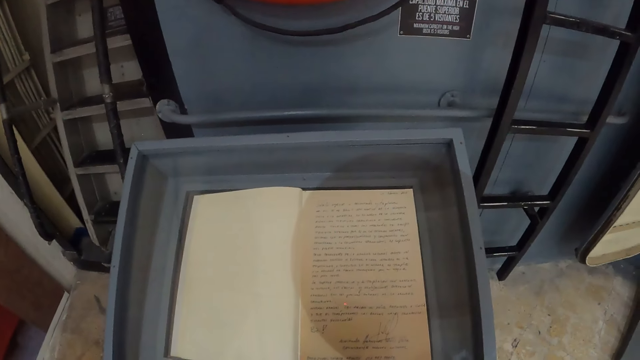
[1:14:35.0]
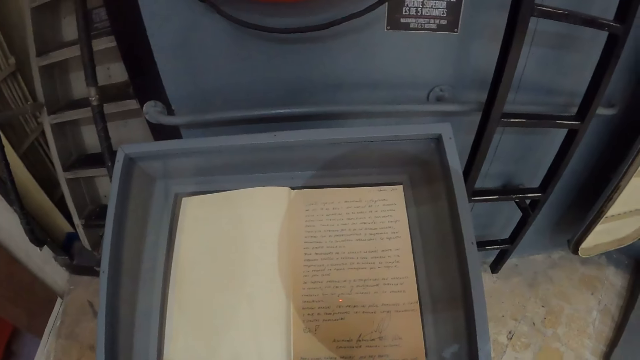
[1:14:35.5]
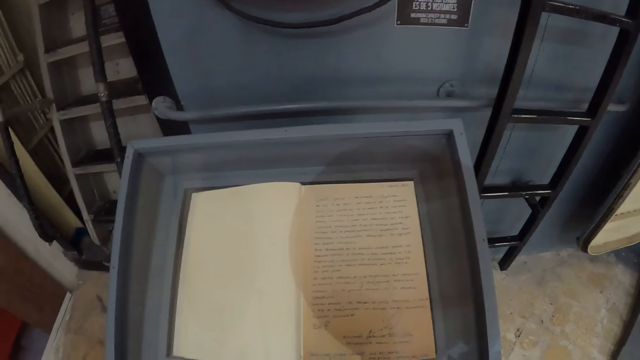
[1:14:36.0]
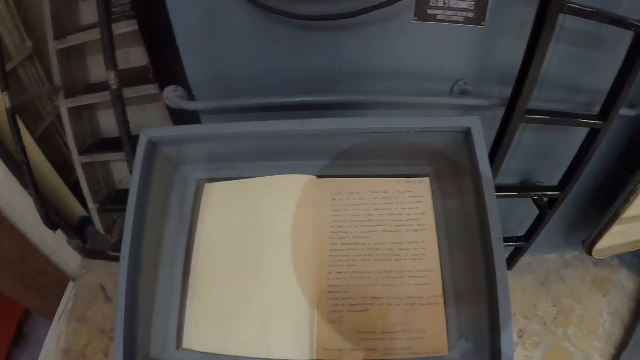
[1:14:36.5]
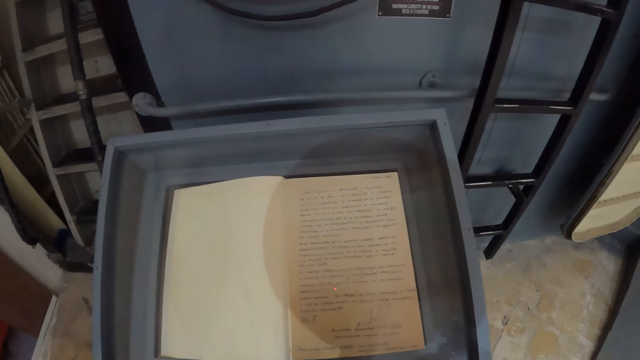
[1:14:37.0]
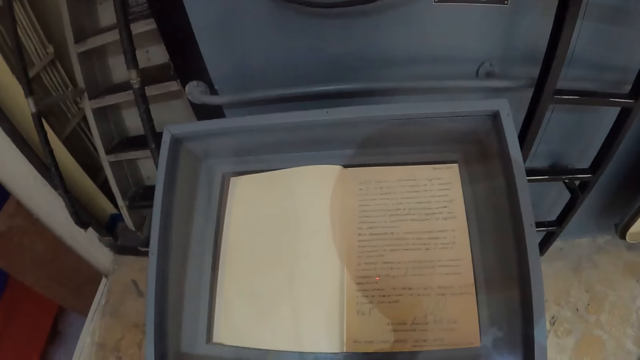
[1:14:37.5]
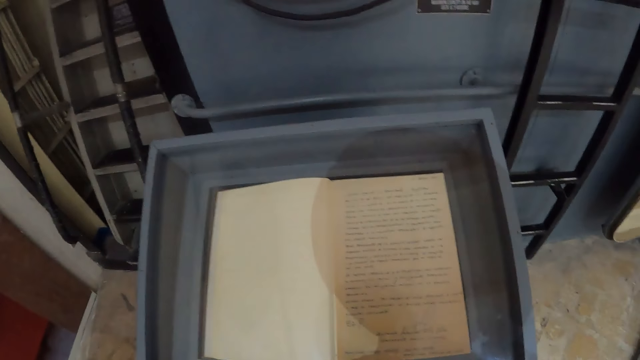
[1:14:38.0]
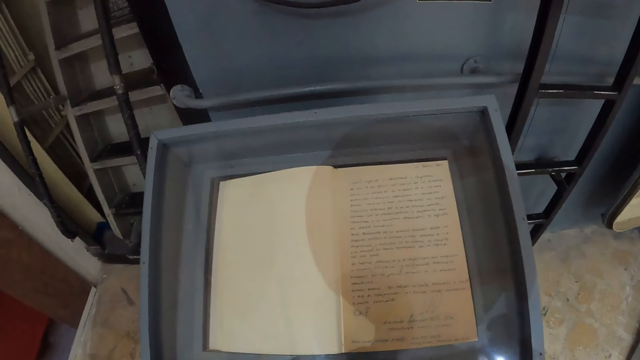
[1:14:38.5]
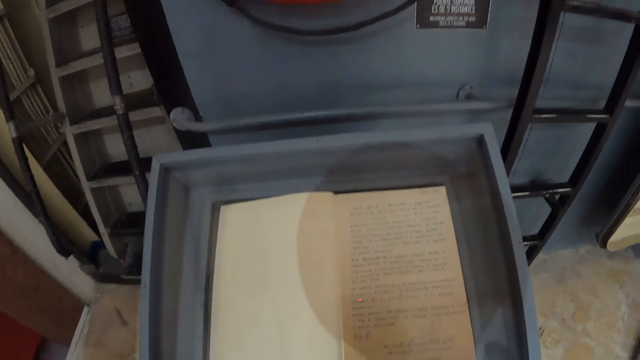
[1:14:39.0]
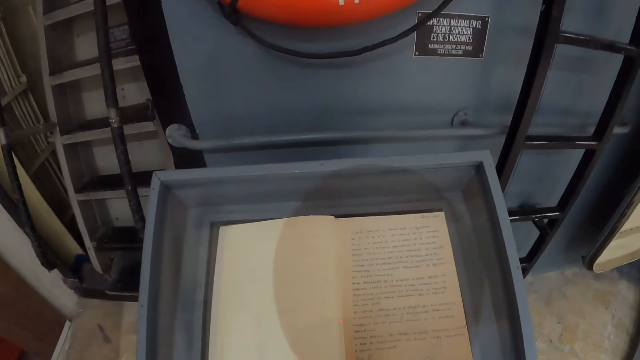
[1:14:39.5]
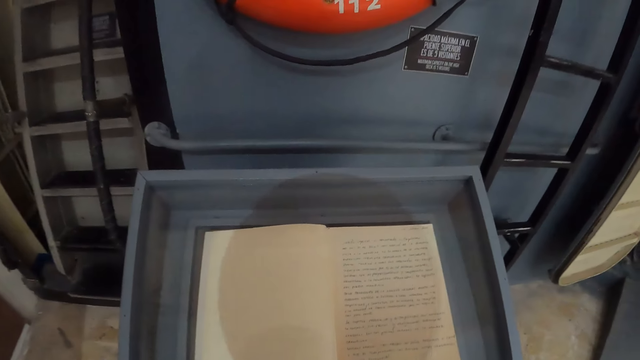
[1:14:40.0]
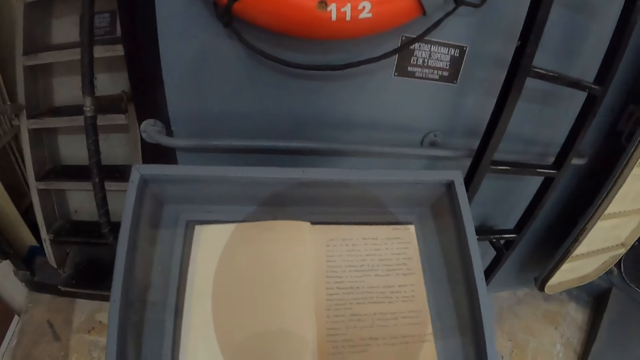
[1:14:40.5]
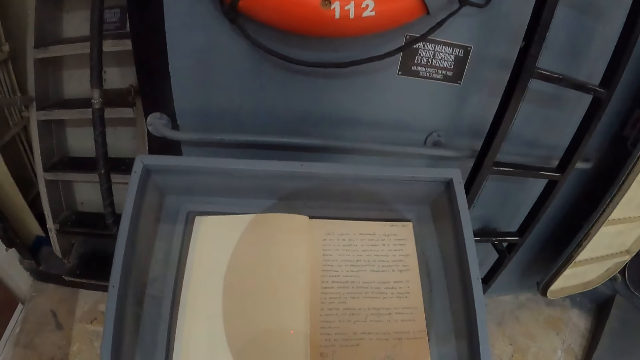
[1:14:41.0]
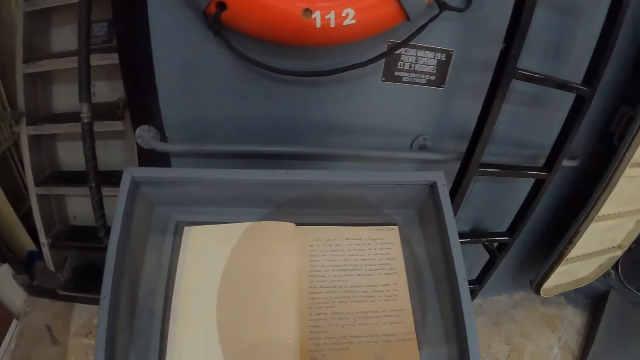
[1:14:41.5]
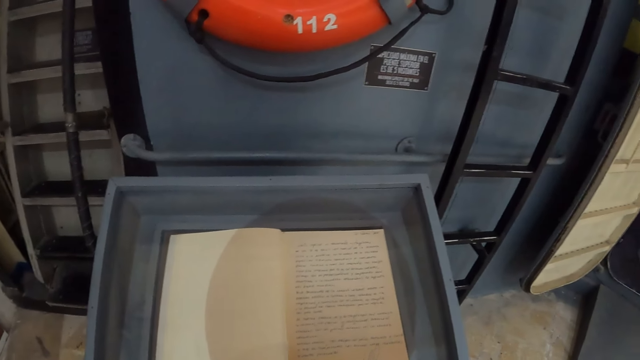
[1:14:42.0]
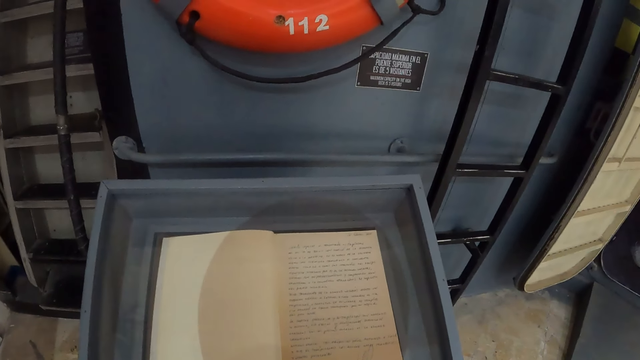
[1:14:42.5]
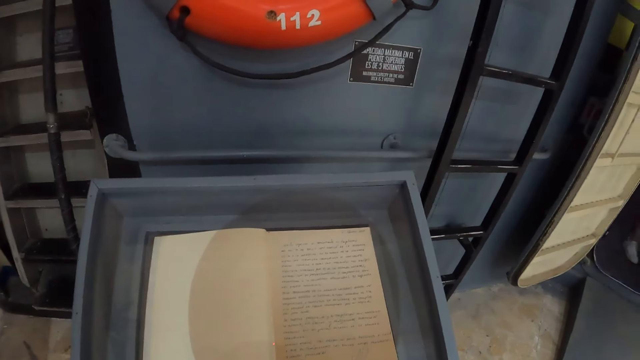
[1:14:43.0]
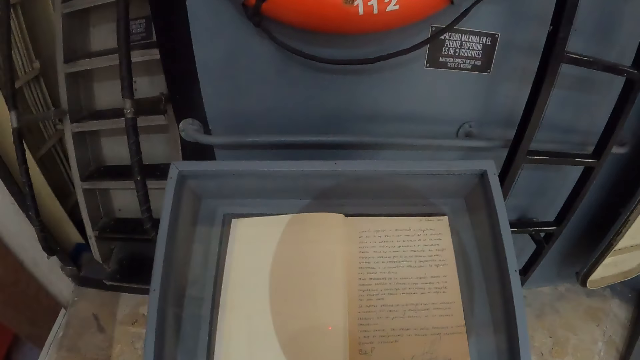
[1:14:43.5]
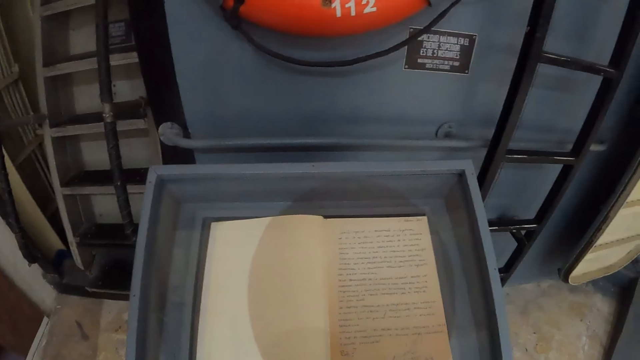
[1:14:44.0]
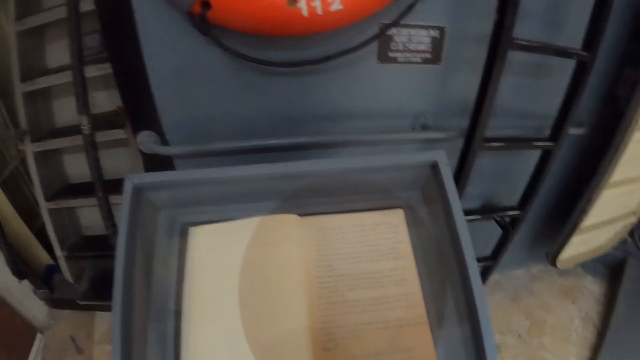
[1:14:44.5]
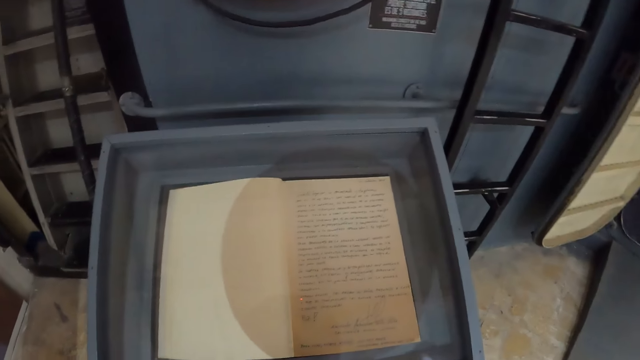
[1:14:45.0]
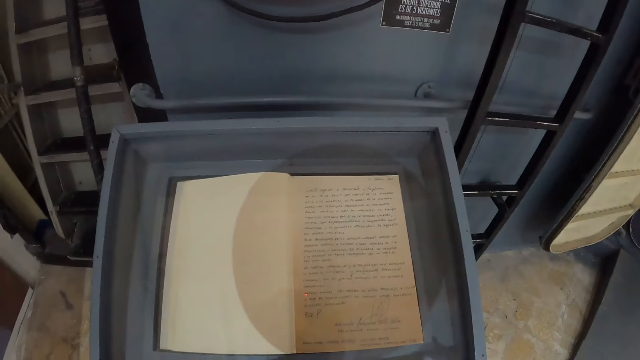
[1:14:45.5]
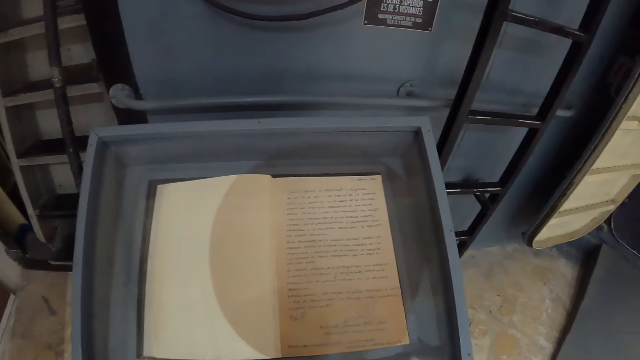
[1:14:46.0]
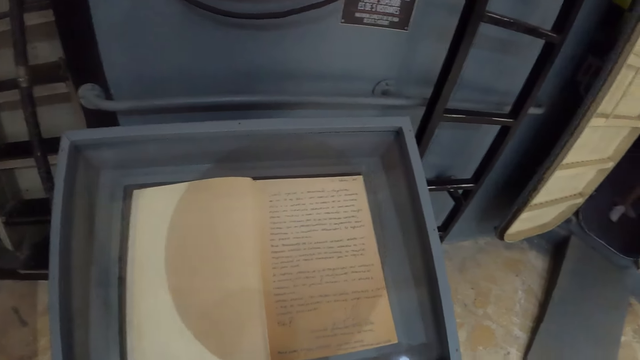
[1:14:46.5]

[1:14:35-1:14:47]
The camera wearer reads the book.

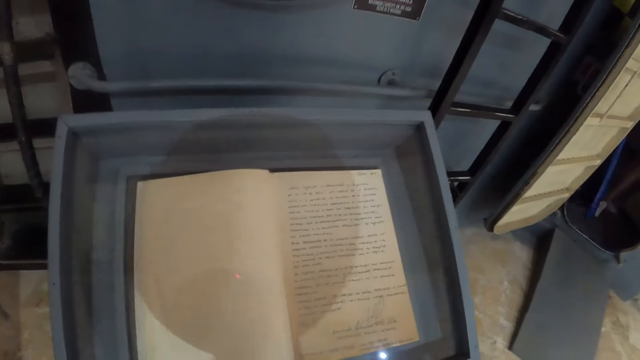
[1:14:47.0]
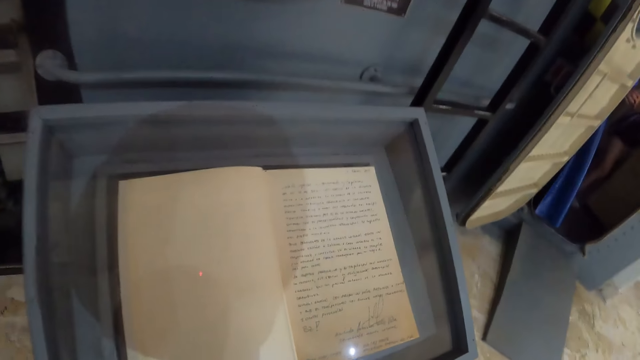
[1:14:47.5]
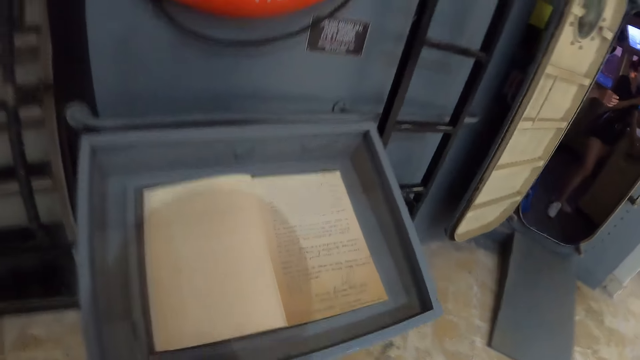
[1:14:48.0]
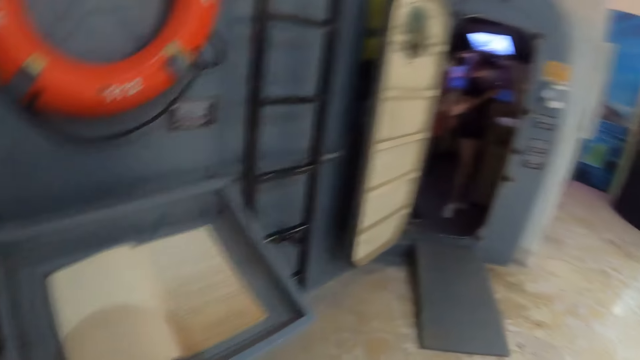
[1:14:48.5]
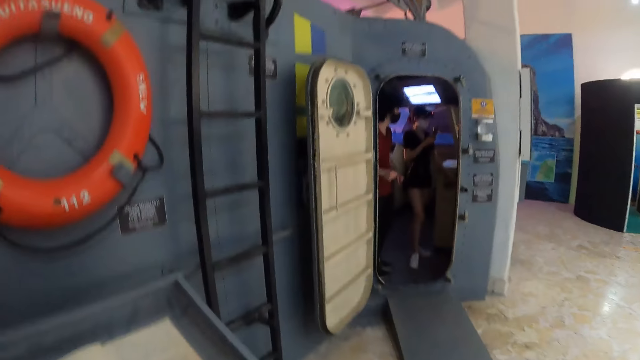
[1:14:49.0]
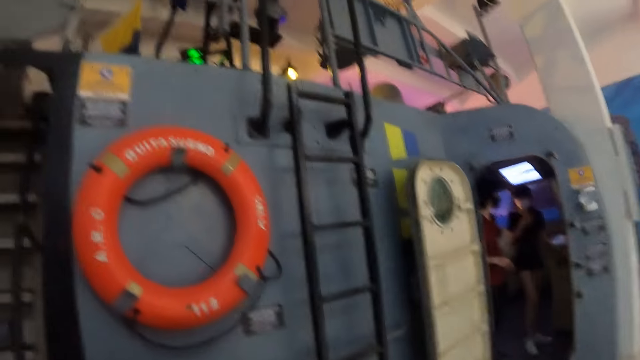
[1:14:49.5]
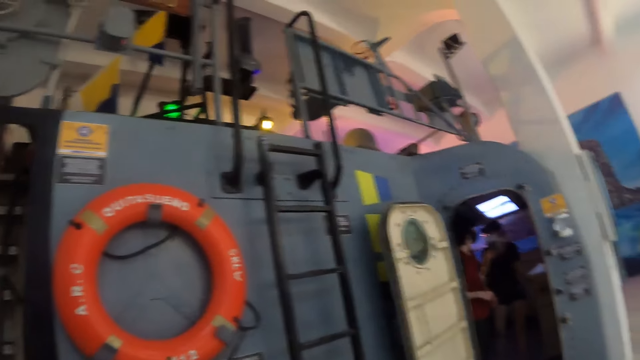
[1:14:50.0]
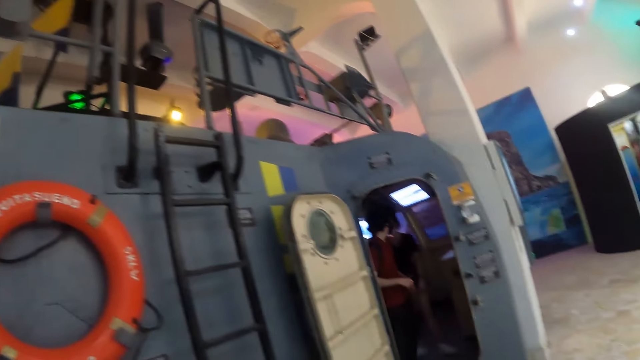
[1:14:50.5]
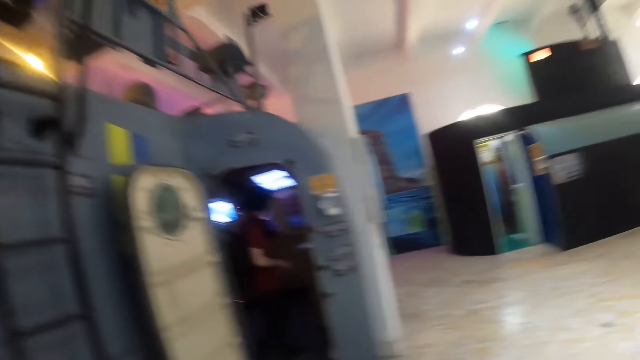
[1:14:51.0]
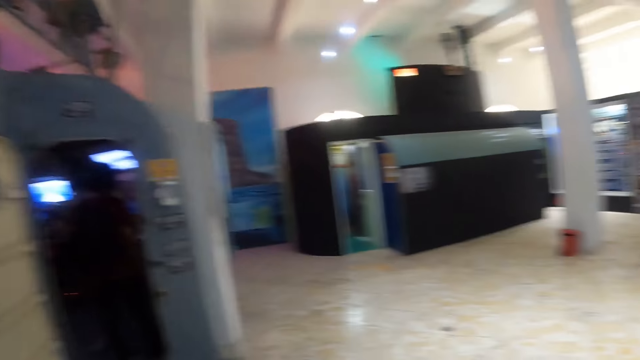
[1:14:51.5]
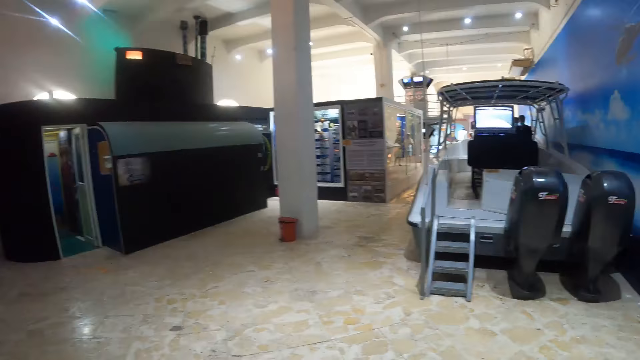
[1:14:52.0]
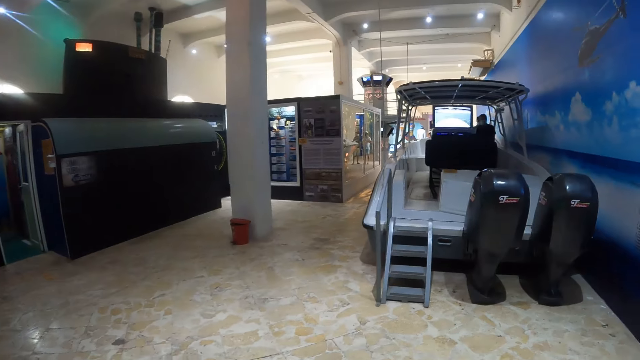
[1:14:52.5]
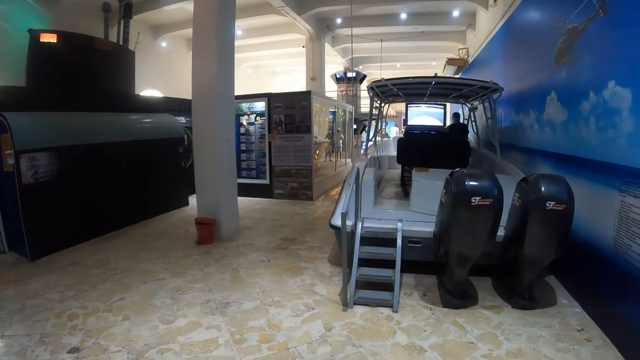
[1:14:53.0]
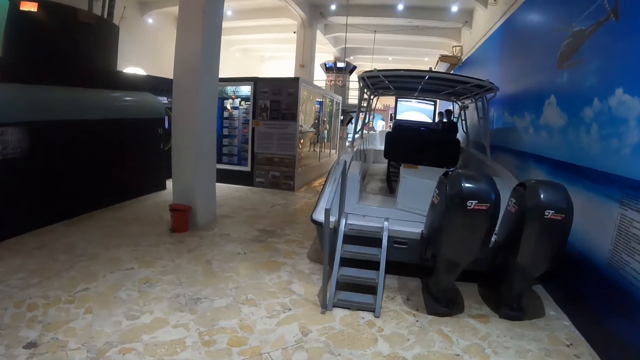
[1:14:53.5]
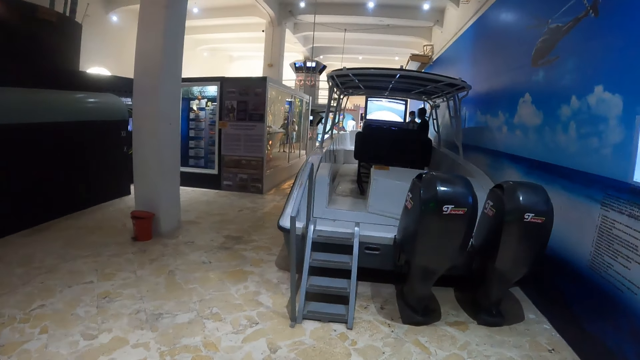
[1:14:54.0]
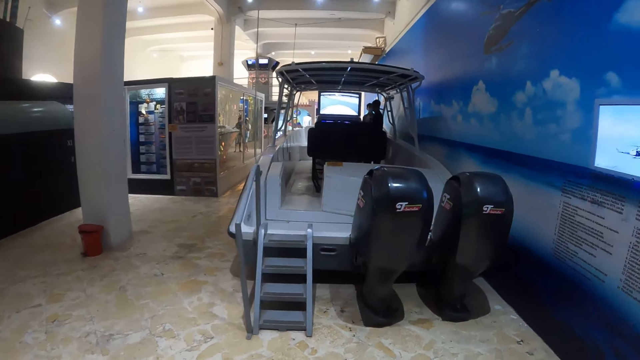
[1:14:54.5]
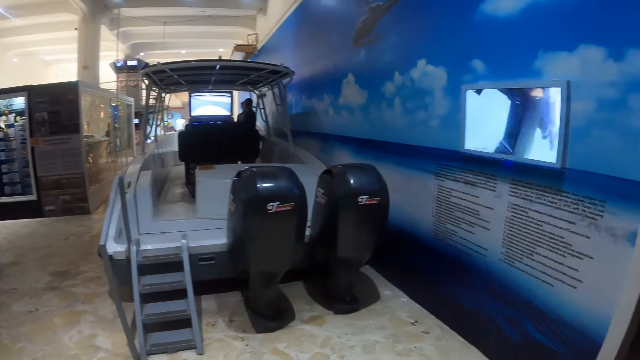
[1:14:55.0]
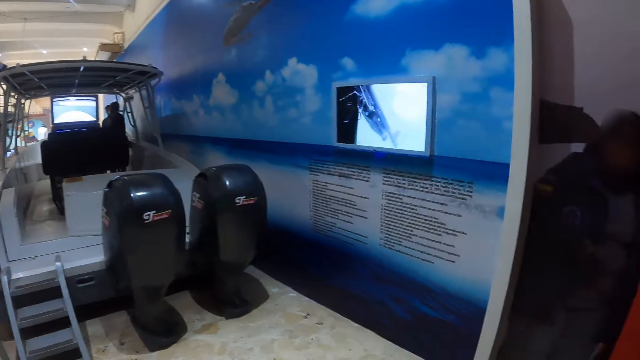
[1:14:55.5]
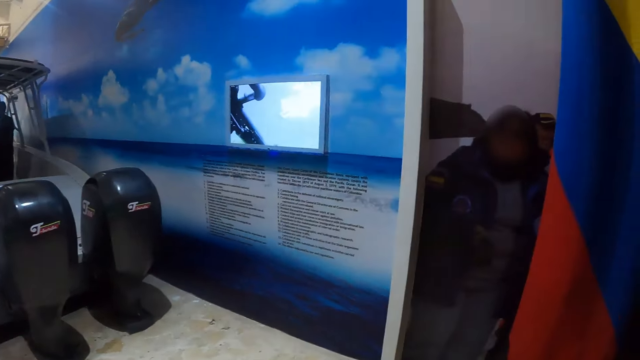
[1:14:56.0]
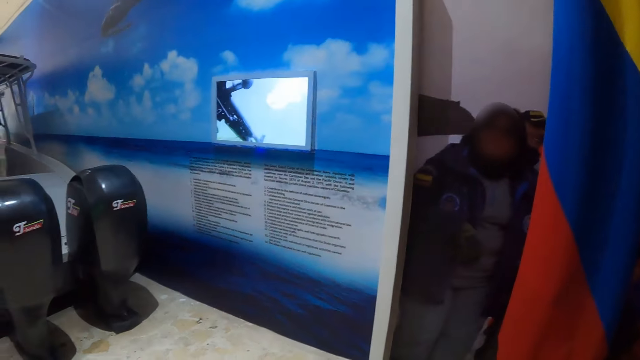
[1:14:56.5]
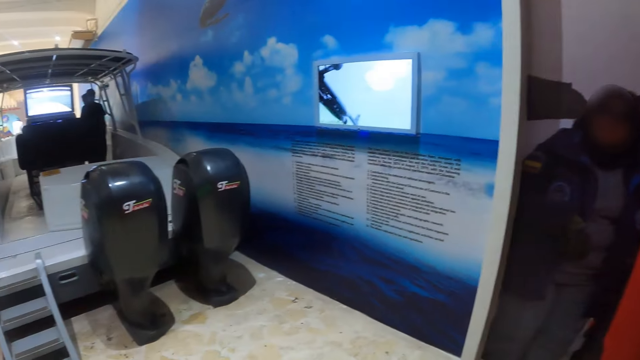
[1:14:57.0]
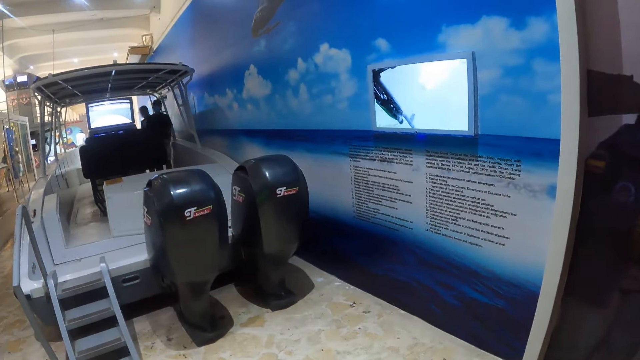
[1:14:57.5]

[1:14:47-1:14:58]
The camera wearer looks around the room.
